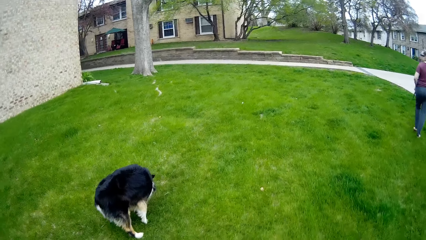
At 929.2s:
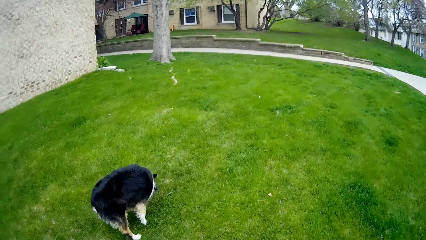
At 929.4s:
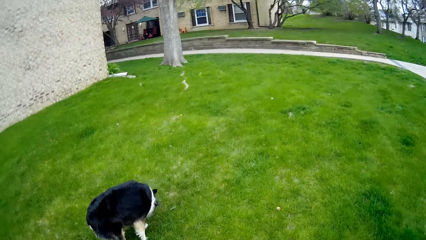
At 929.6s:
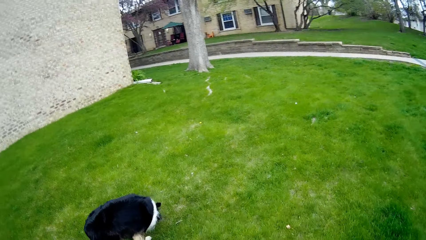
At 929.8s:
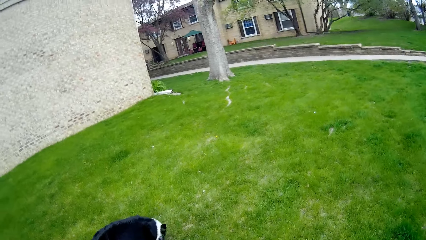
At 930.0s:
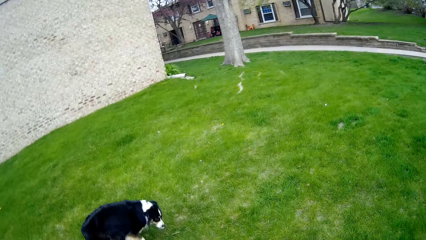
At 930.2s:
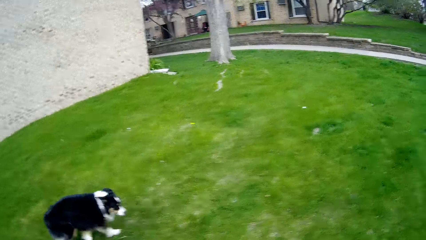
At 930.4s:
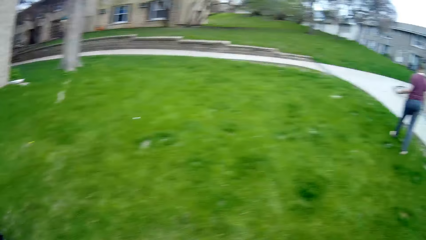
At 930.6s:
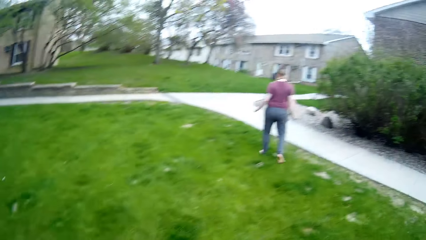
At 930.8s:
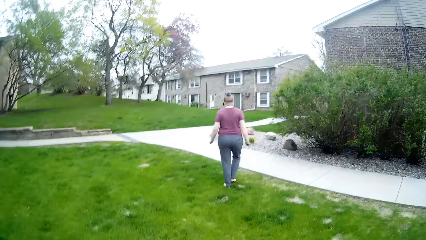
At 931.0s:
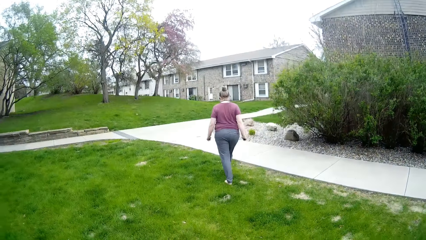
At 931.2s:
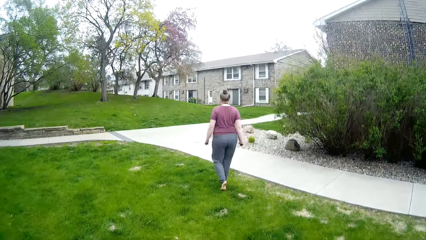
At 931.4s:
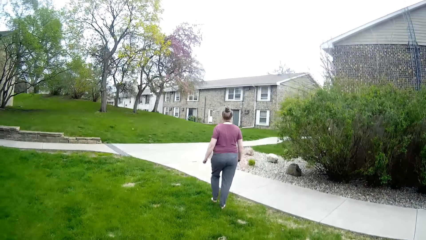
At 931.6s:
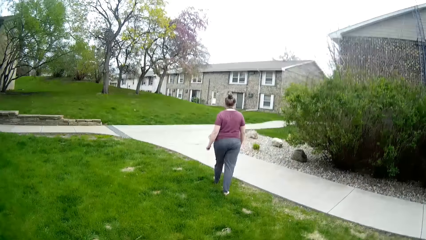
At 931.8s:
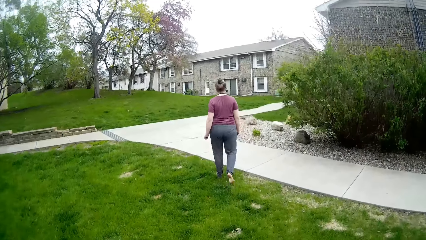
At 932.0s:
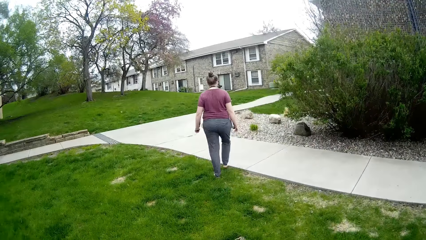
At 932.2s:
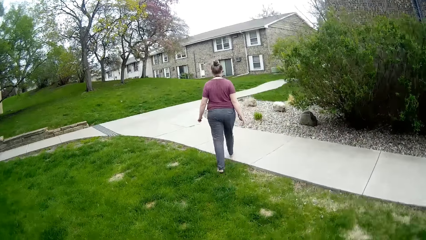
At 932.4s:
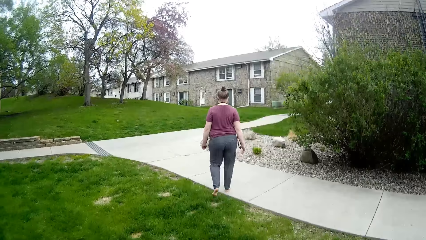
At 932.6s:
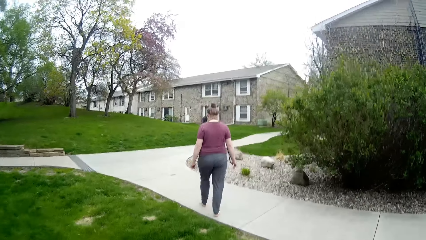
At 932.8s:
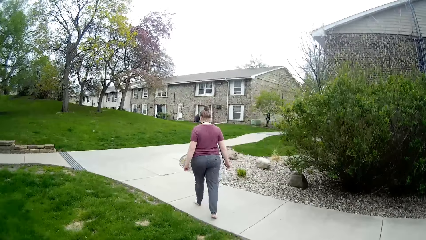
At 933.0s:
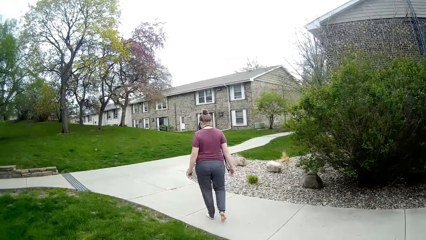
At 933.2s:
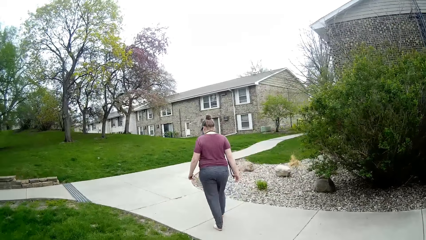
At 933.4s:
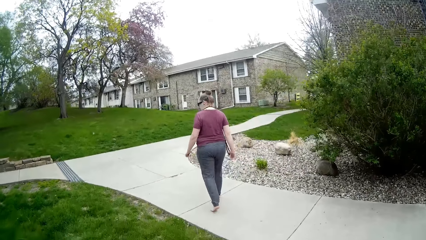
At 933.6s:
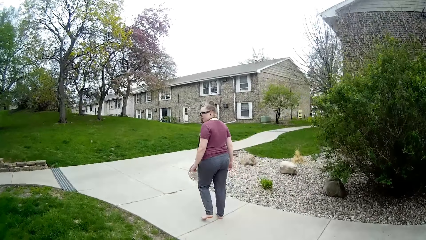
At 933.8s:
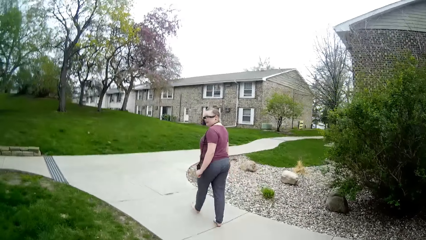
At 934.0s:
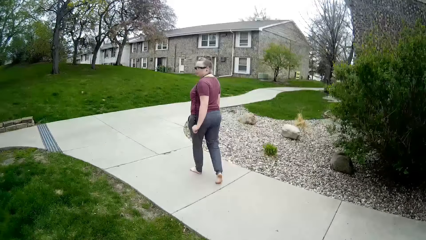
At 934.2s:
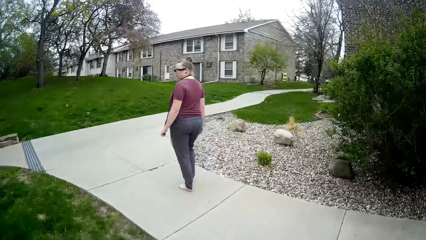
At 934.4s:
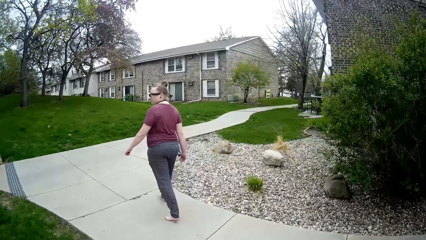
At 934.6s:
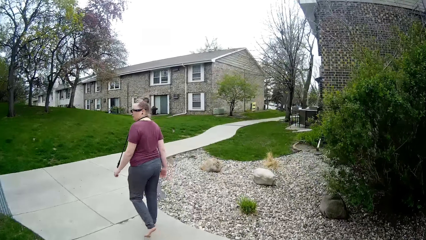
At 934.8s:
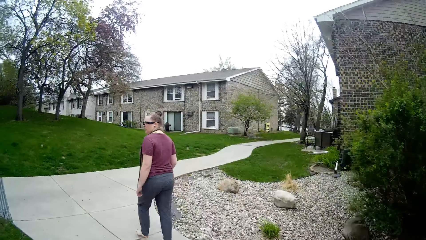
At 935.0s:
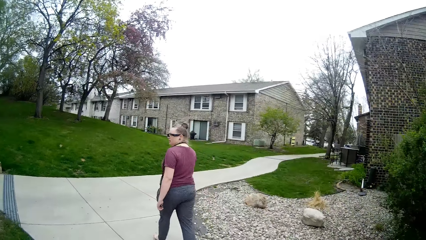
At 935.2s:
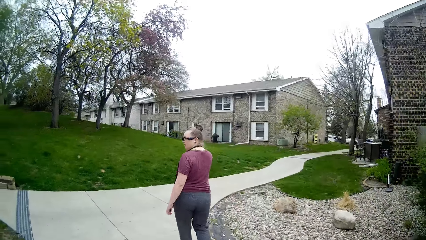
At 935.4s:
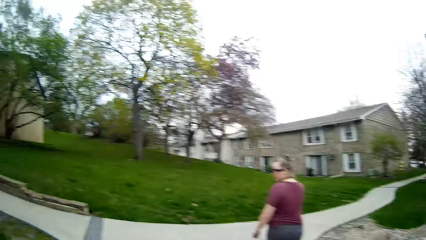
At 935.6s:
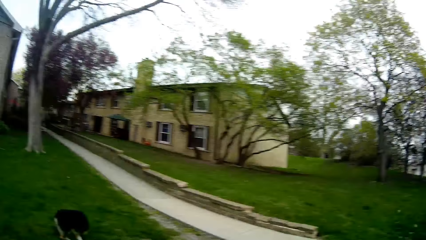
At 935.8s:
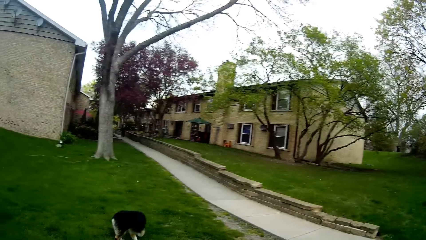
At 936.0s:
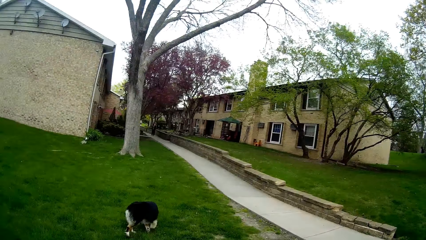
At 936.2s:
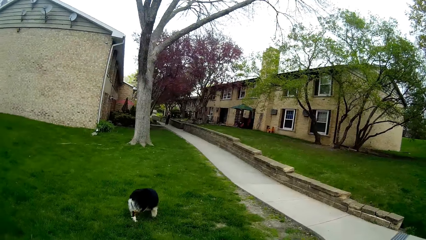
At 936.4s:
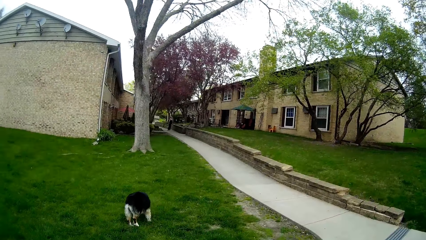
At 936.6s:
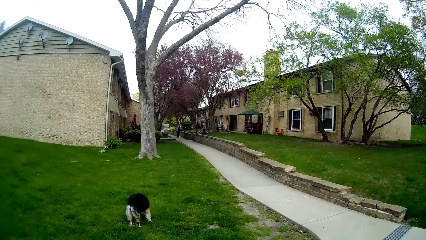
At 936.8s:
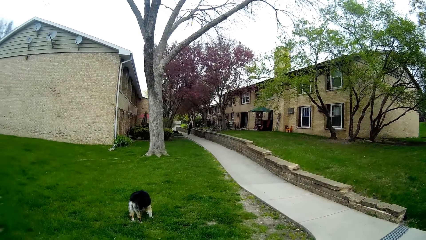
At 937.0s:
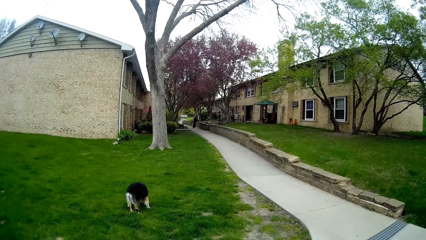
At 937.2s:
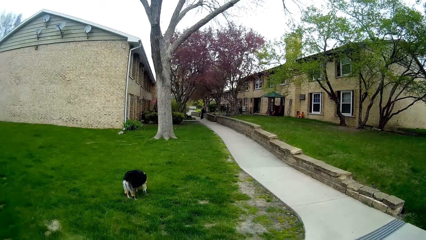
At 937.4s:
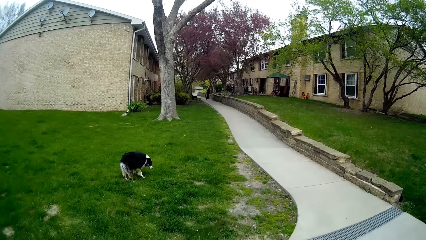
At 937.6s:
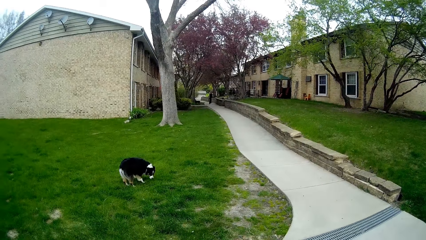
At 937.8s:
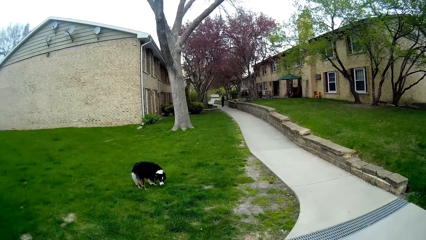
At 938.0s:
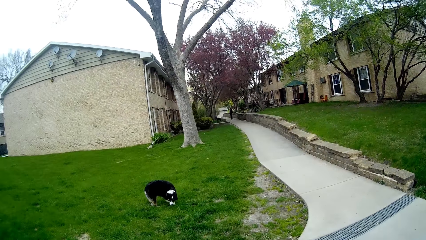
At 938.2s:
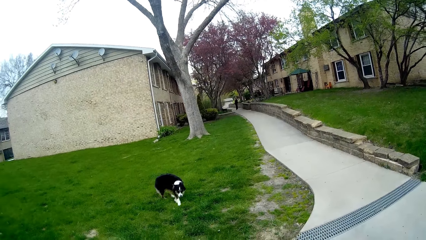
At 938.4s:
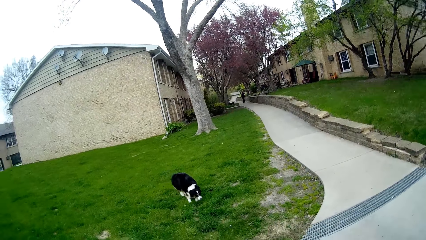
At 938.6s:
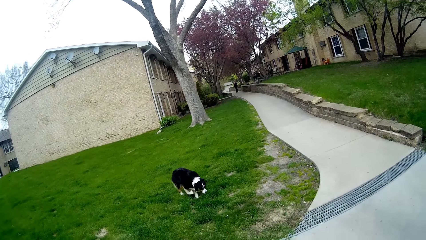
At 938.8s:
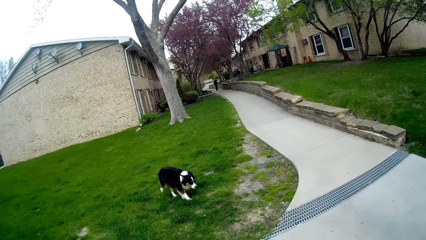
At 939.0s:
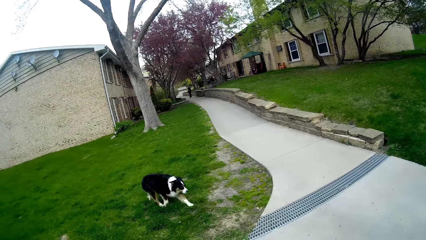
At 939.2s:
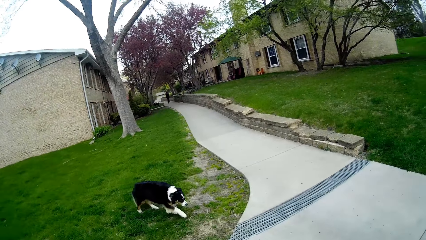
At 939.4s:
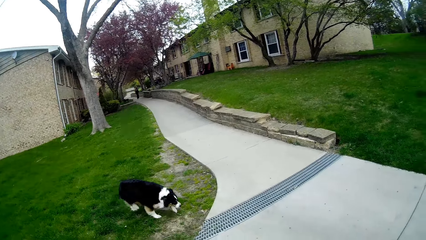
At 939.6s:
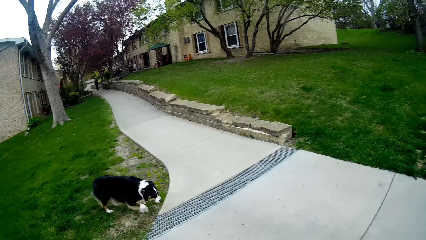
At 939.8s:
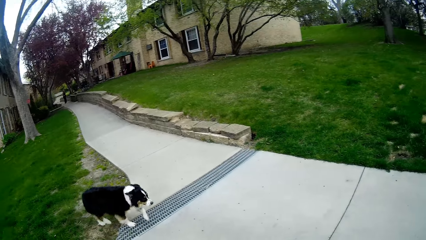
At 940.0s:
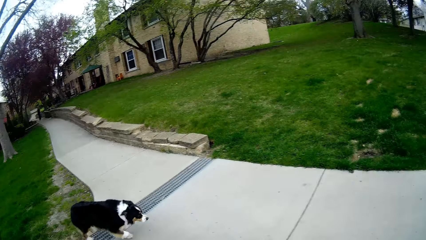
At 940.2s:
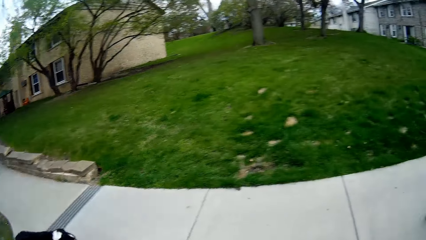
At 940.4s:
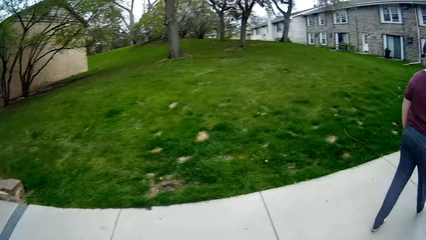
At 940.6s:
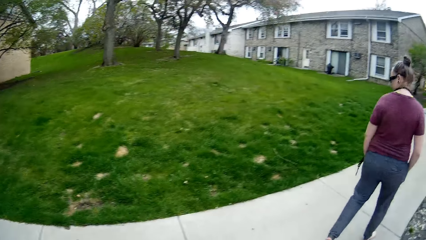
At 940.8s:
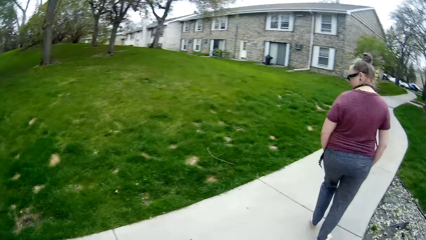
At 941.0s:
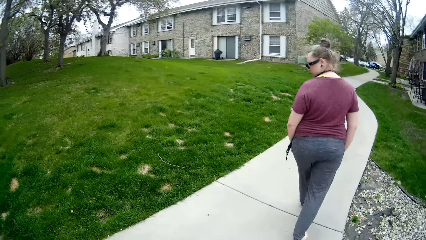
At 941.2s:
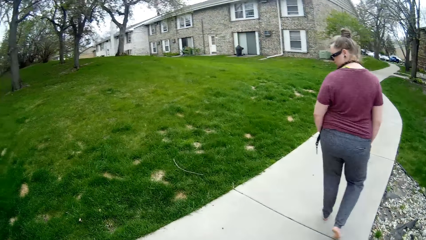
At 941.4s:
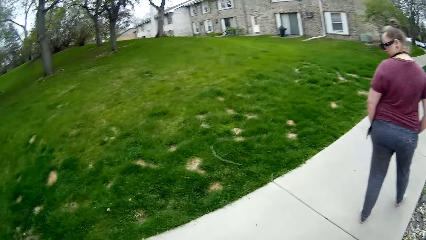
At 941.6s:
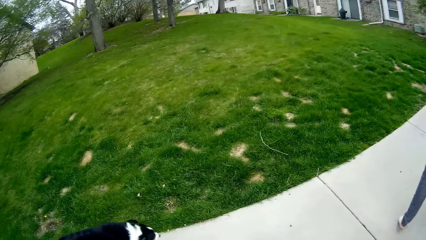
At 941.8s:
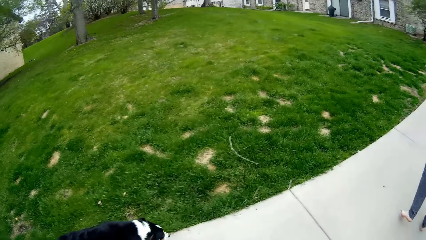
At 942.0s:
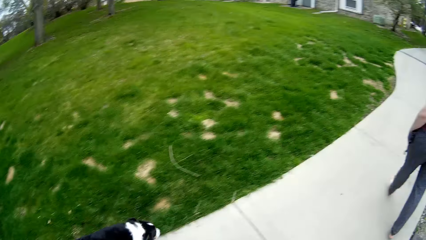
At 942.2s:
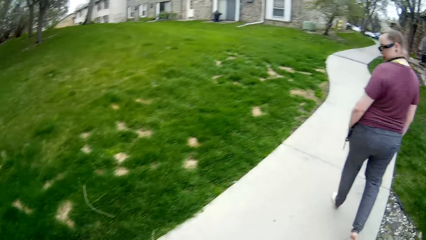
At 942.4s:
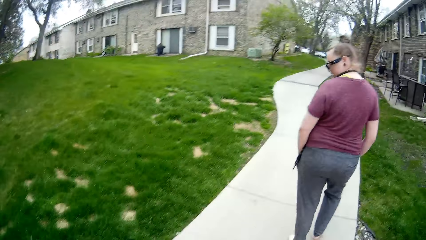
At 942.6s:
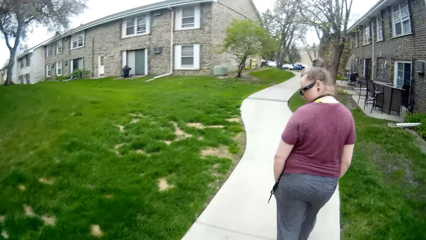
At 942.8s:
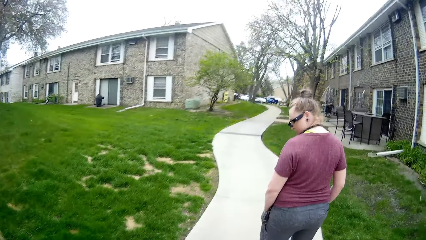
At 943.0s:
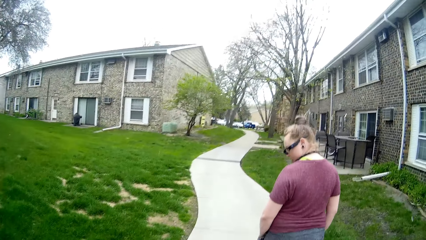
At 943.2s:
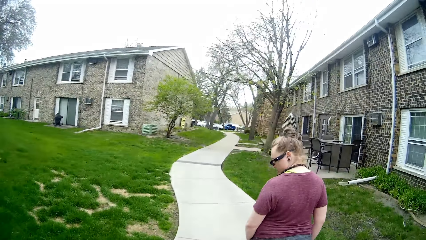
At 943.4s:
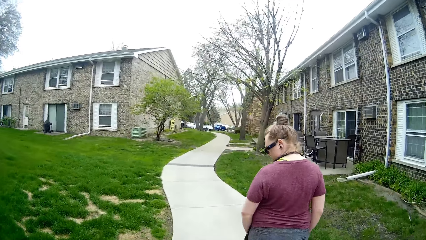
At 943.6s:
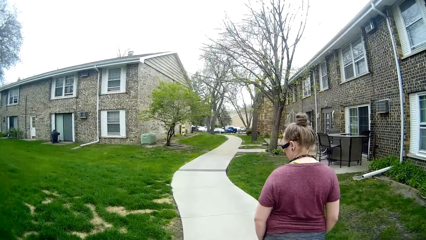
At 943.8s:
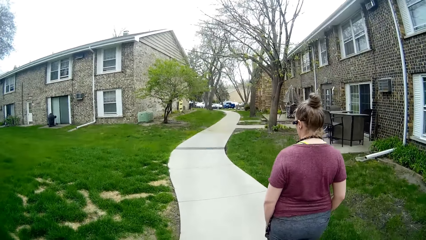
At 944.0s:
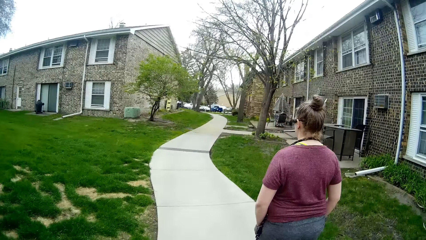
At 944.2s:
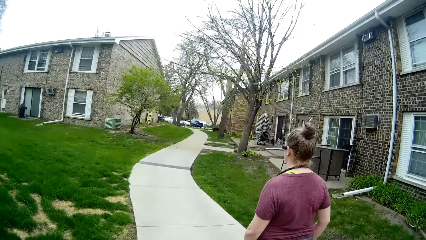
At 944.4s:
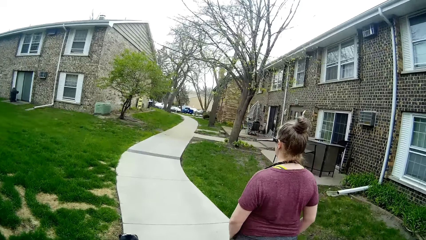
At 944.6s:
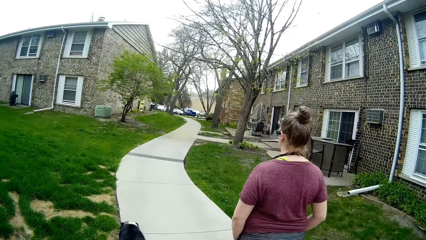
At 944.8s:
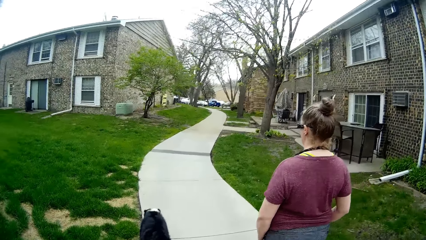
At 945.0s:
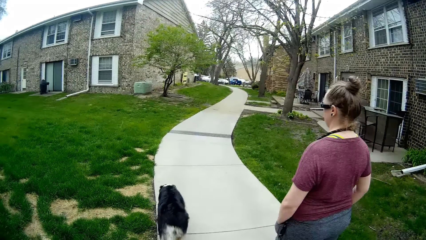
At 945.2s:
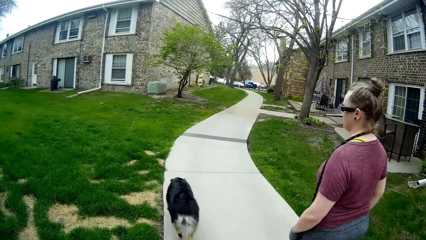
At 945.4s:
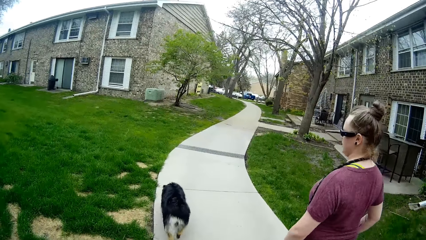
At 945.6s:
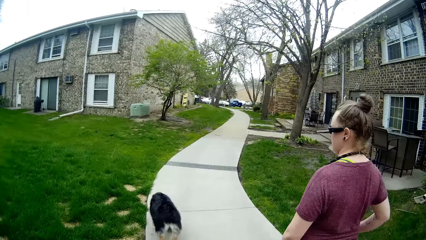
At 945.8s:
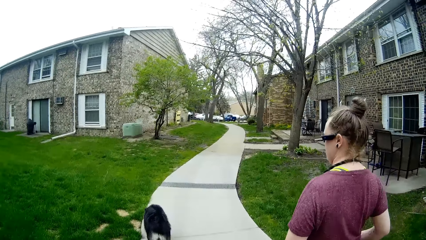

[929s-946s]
The camera wearer walks around. They converse with the woman. They turn to the side. They call the dog. They walk around. The woman walks around.
